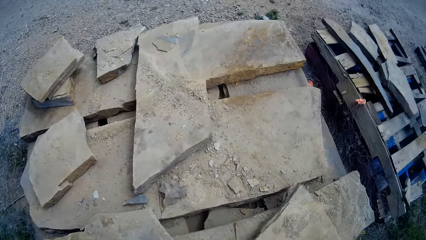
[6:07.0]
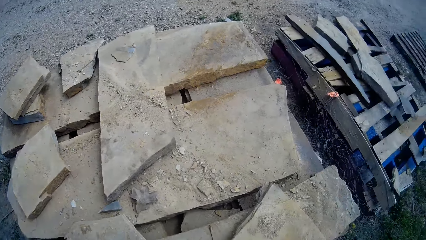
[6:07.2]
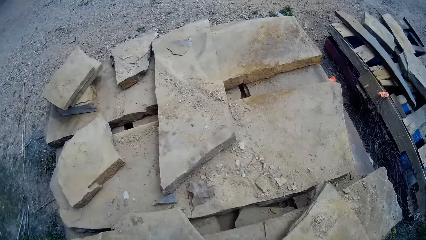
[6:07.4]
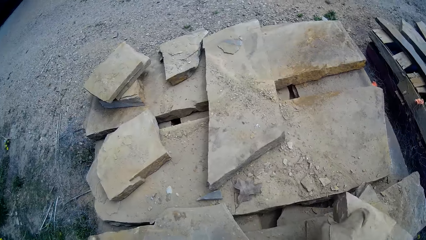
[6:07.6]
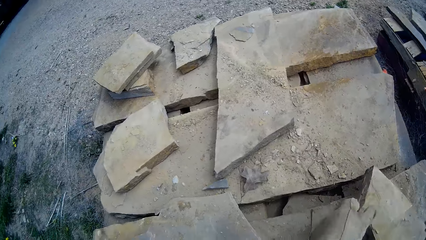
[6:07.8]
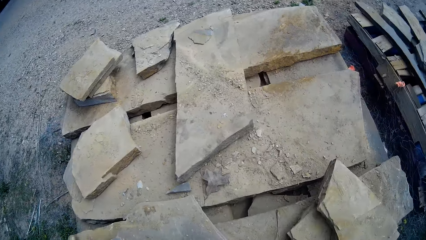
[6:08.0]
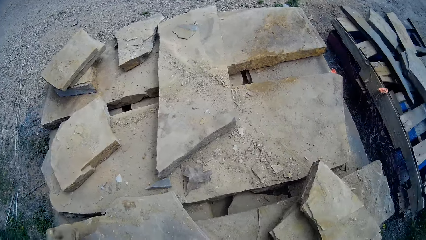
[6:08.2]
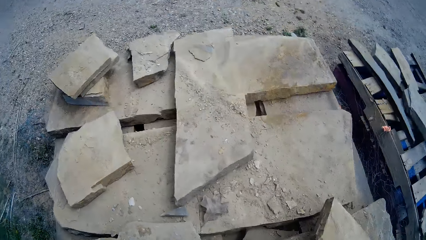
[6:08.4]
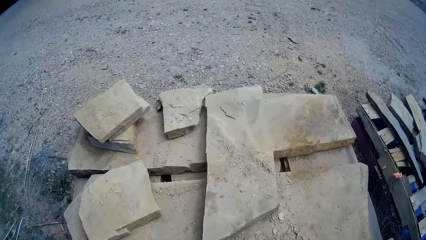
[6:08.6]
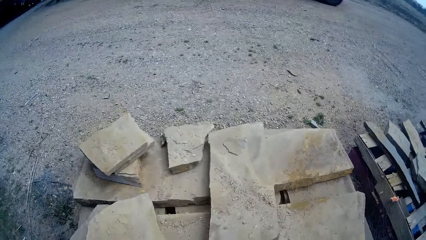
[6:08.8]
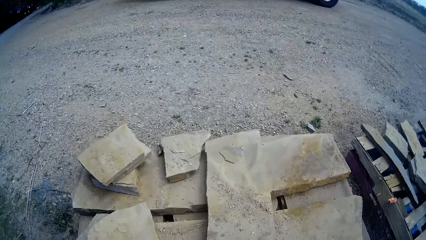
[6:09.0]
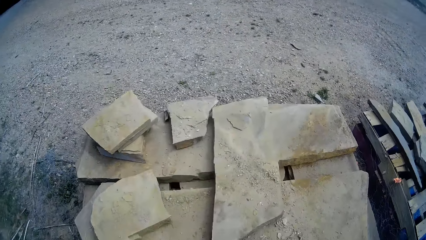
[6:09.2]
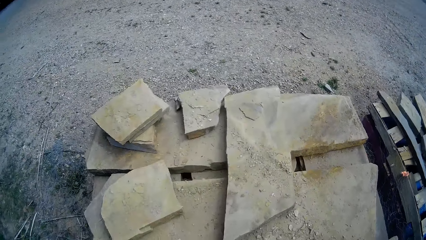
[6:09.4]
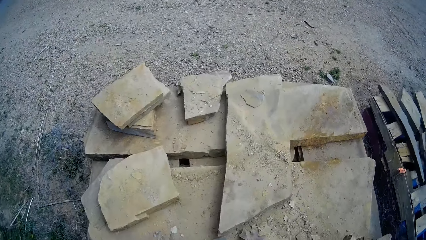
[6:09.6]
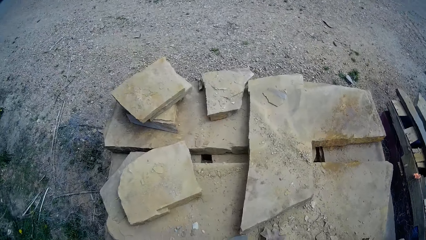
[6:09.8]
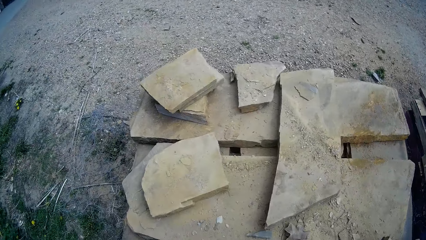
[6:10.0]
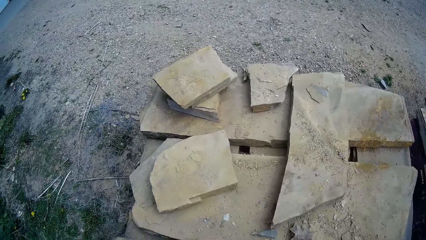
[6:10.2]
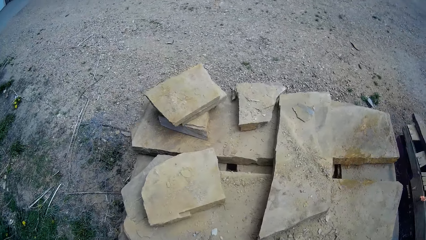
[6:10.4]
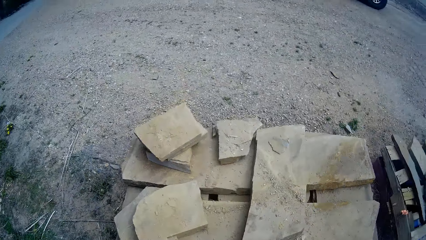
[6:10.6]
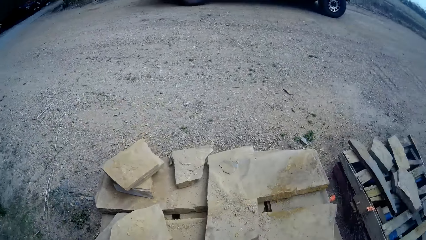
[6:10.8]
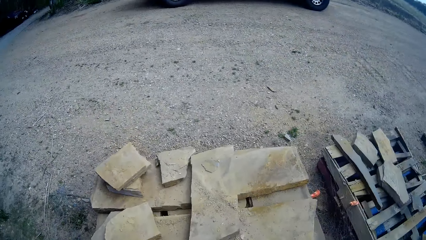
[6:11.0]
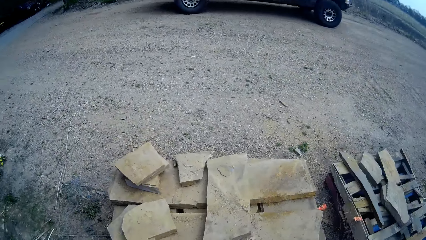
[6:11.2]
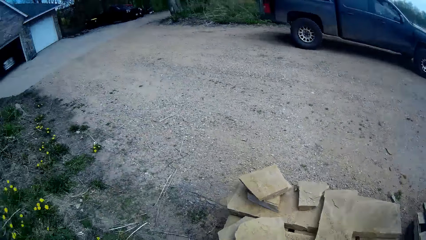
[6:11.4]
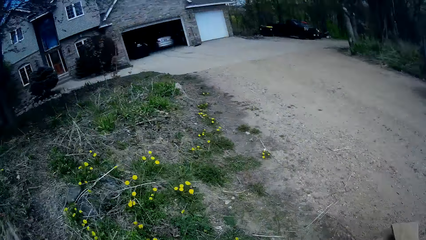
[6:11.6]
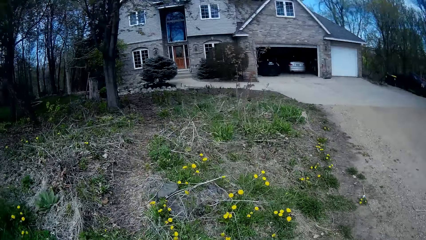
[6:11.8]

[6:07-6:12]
The camera wearer drops a piece of cobblestone with his left hand on a pile of cobblestone.

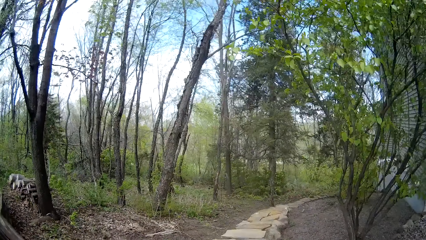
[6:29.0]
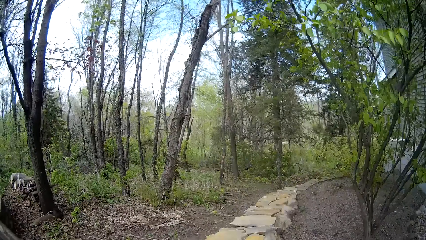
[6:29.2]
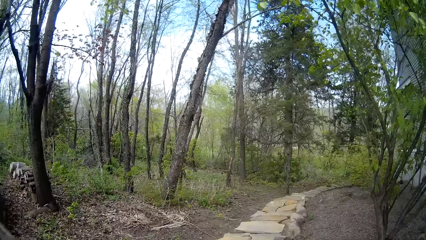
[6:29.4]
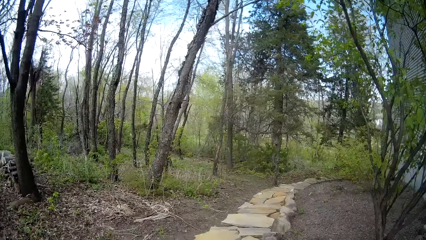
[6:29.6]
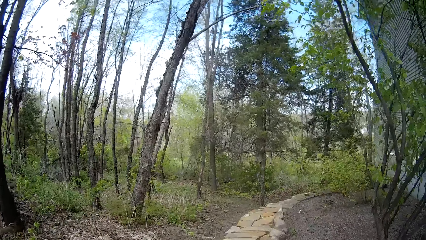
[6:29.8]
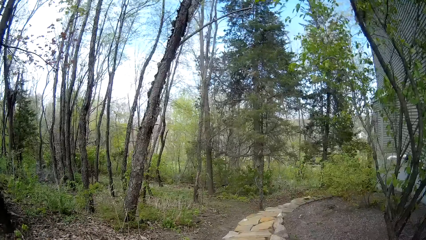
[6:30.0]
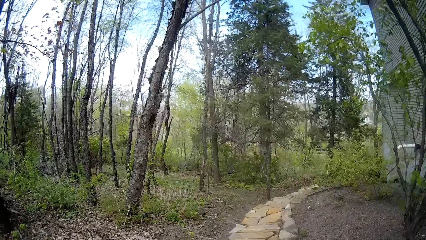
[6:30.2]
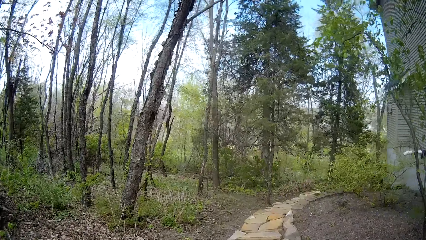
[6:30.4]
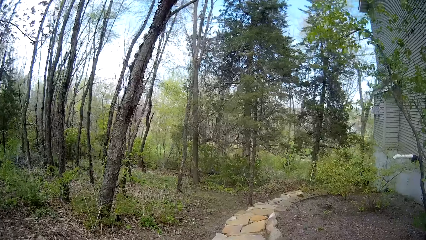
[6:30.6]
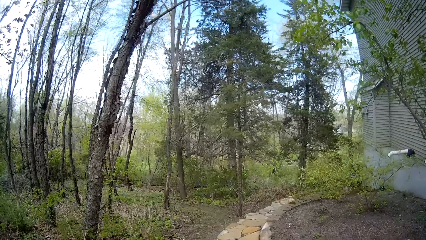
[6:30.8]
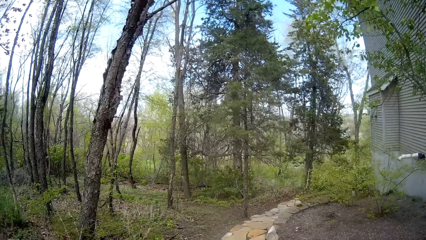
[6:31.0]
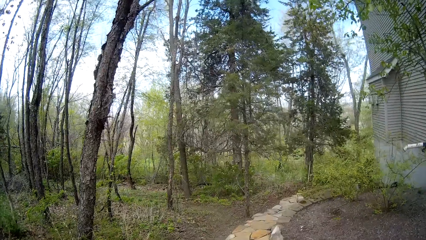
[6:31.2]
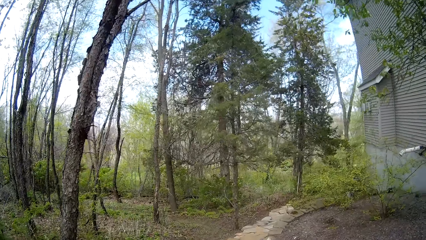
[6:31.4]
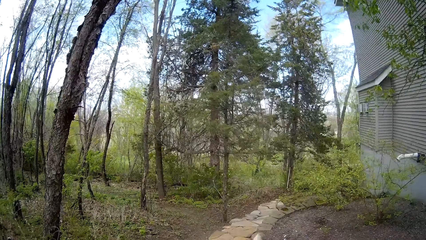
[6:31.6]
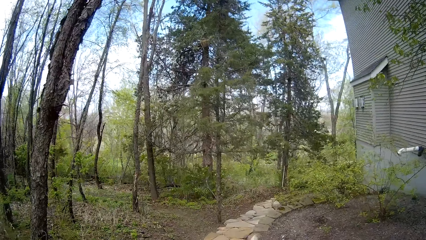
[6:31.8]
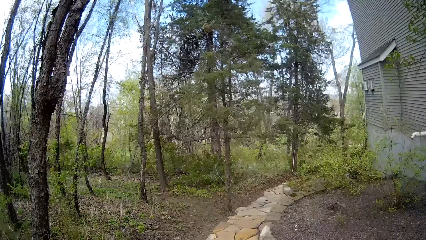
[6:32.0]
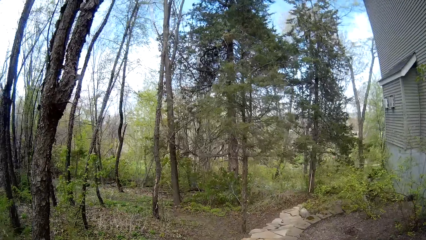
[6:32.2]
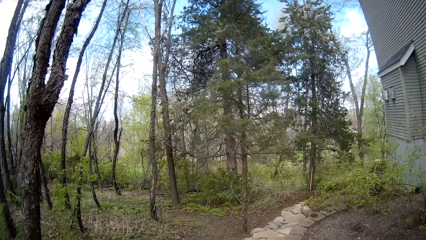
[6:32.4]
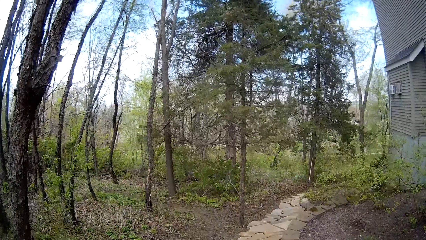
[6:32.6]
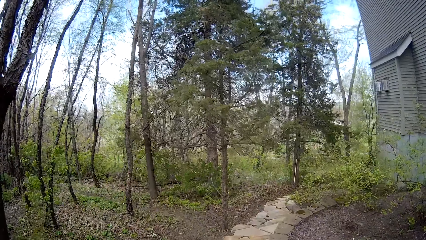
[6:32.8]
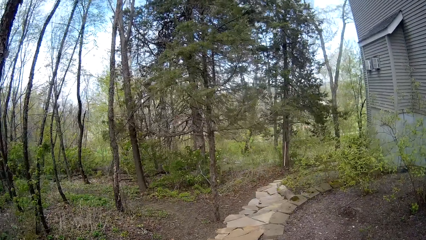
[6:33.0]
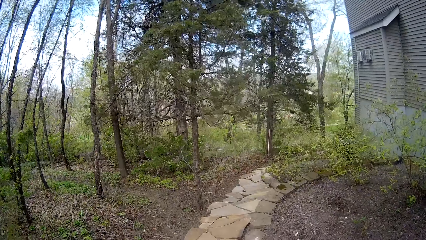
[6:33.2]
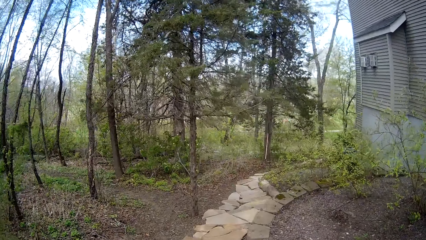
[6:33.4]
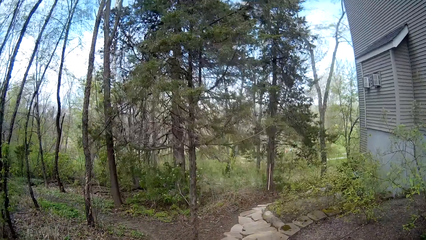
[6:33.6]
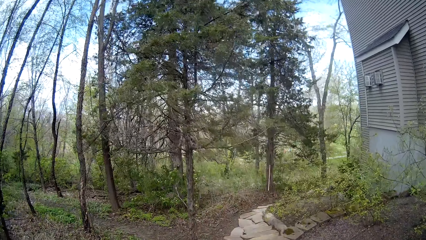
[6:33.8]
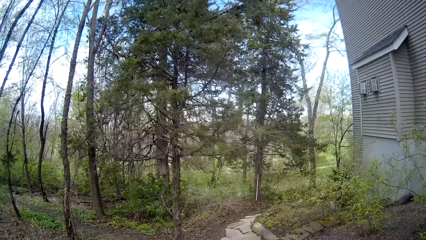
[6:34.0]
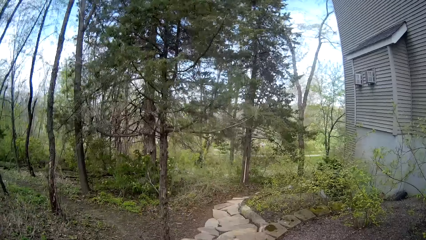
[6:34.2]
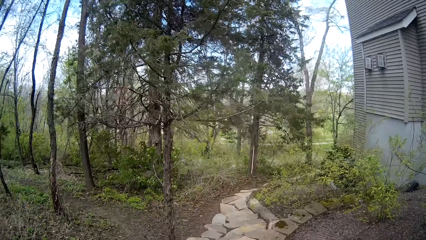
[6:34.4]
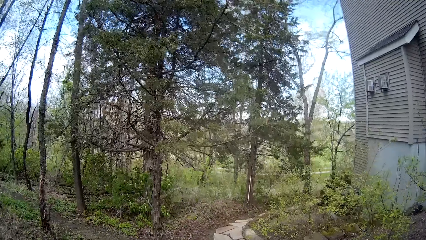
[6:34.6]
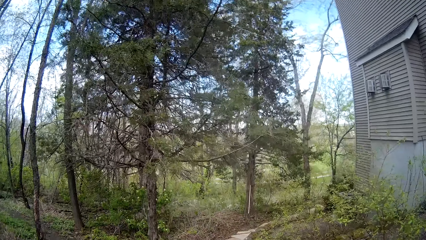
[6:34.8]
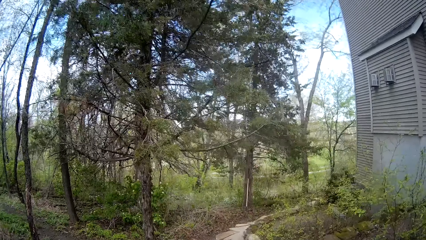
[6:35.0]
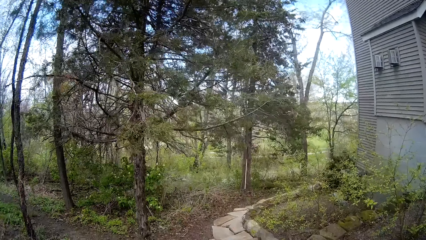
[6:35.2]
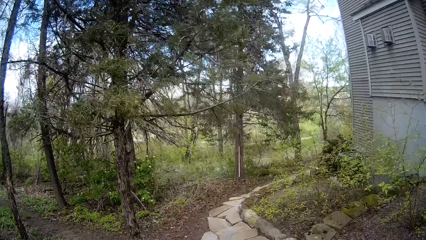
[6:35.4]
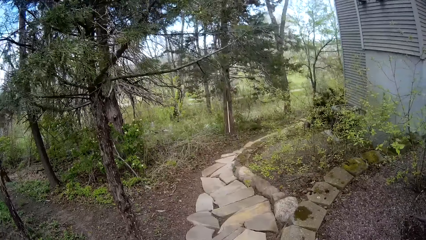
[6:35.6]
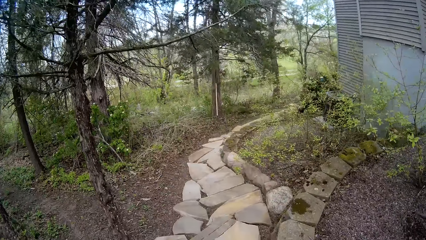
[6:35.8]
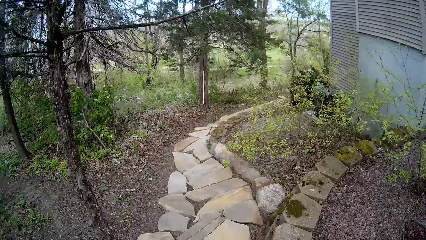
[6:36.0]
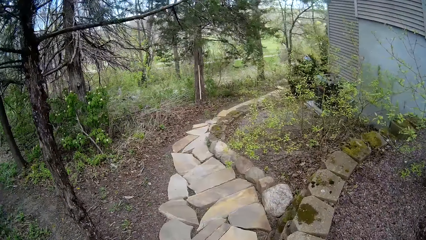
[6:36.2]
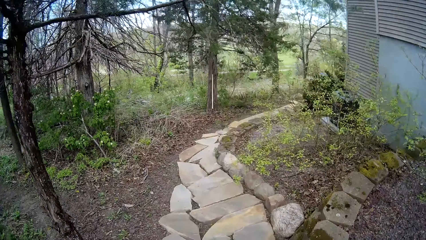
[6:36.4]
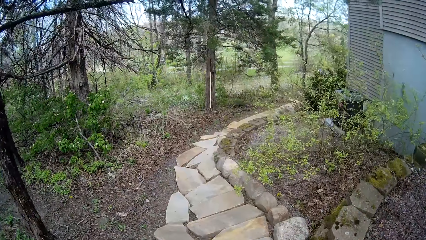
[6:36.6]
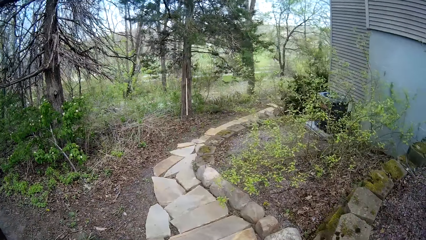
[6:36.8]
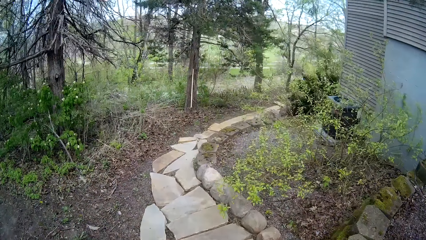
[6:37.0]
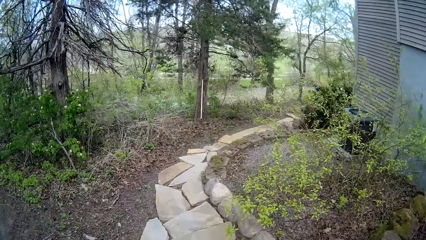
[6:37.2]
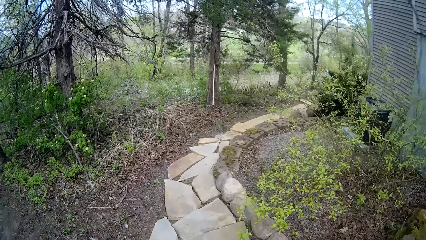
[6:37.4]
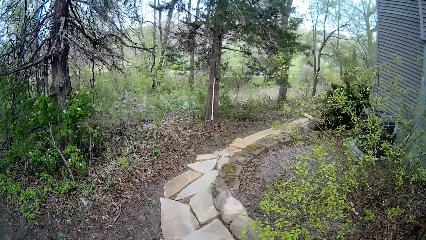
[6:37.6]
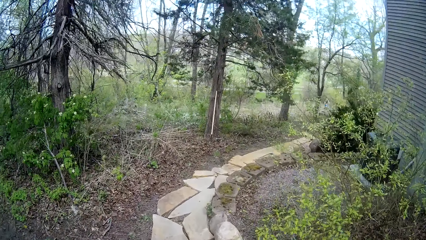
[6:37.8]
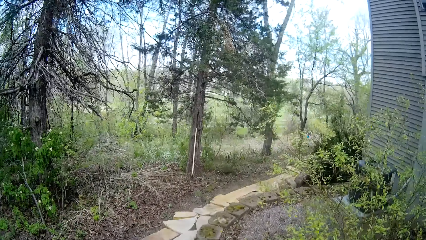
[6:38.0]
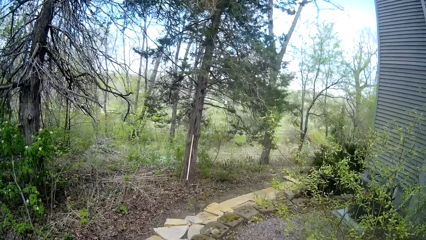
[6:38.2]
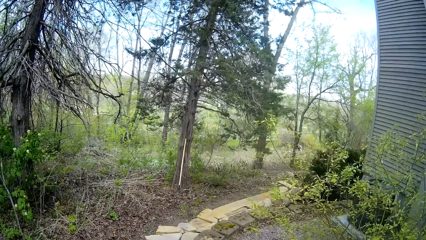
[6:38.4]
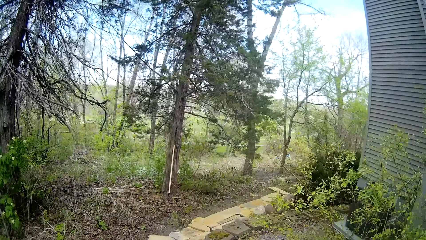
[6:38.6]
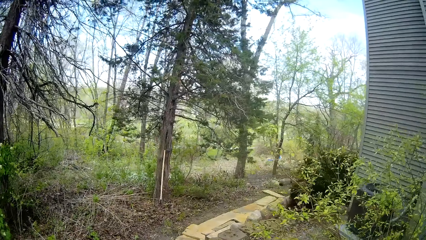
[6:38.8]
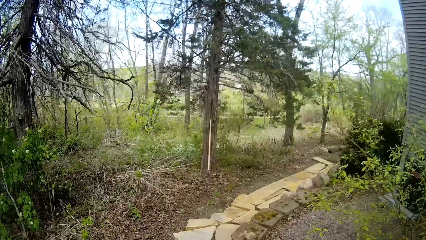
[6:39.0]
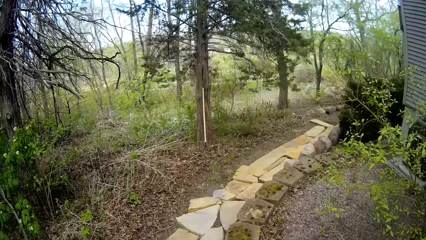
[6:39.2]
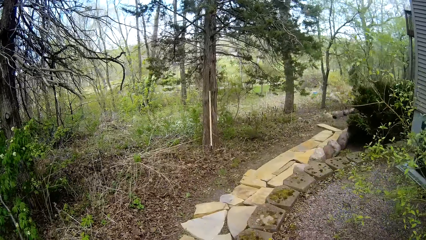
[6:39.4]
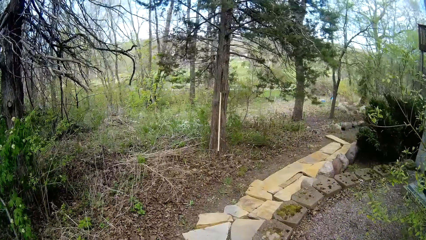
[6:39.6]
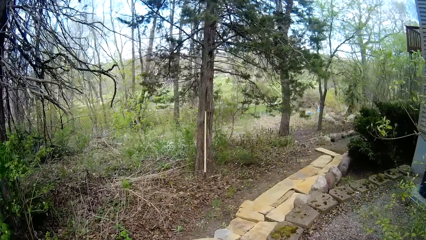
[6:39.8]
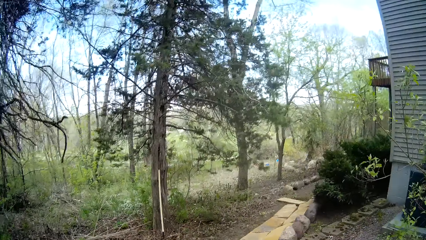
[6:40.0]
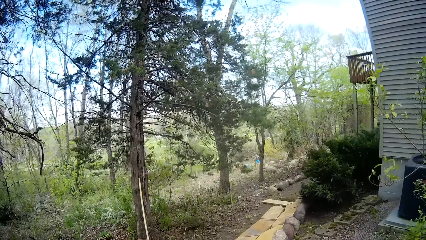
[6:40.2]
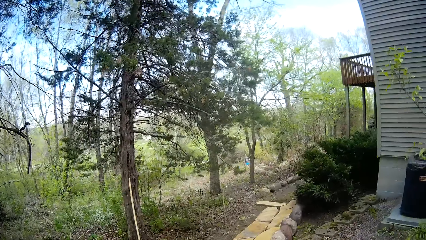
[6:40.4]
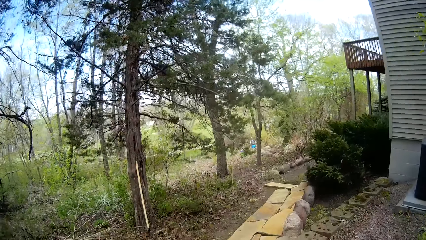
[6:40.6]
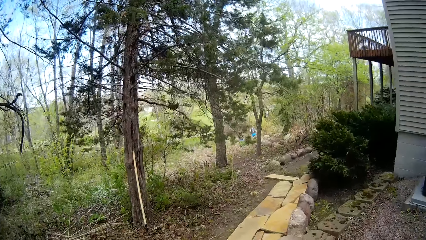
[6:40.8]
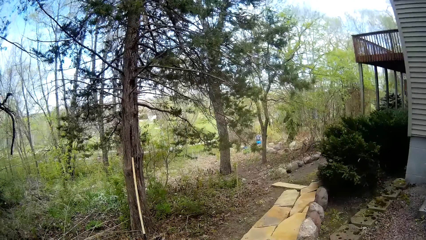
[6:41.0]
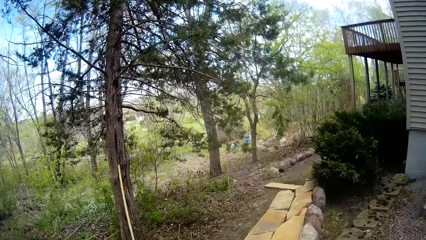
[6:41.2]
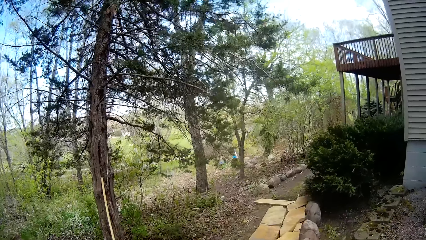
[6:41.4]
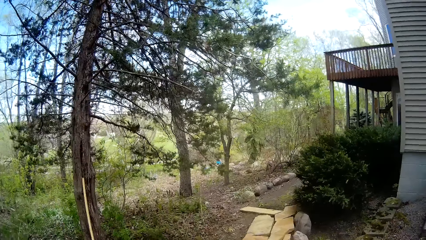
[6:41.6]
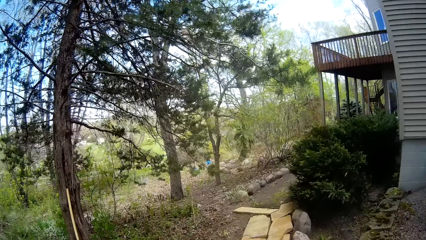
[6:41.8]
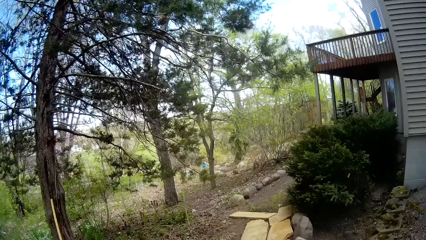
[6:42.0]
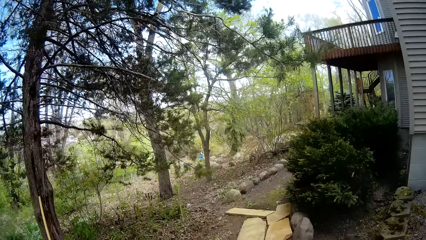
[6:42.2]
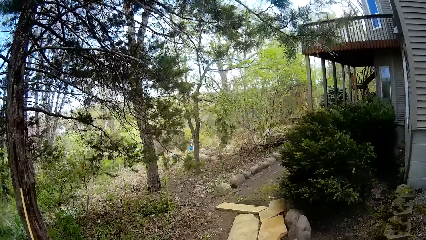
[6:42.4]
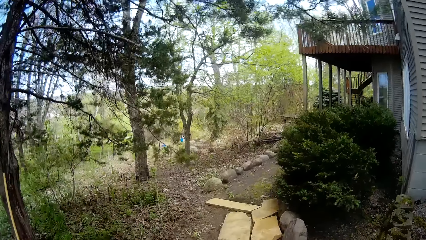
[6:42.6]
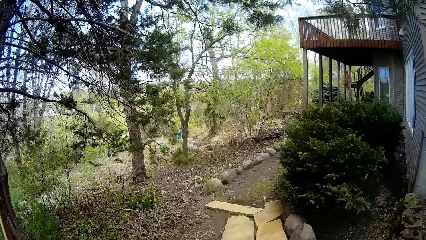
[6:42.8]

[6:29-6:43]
The camera wearer walks on the footpath made with cobblestones.
